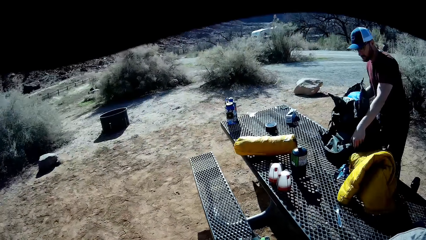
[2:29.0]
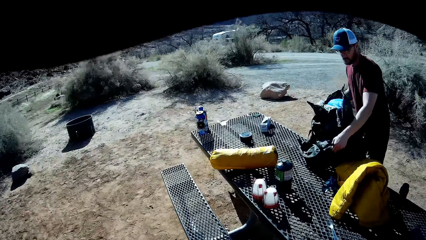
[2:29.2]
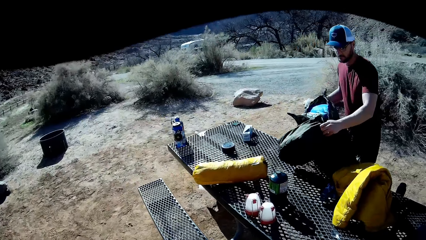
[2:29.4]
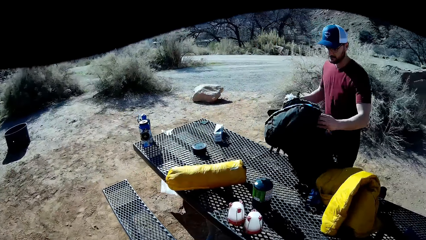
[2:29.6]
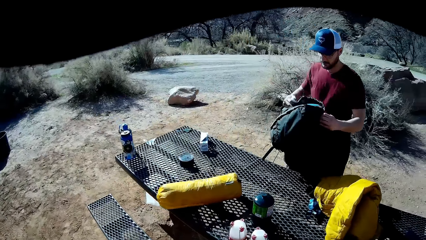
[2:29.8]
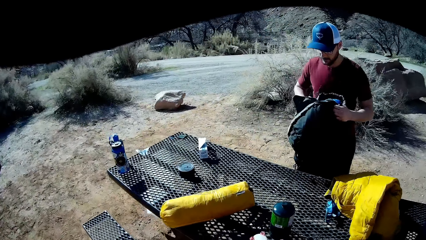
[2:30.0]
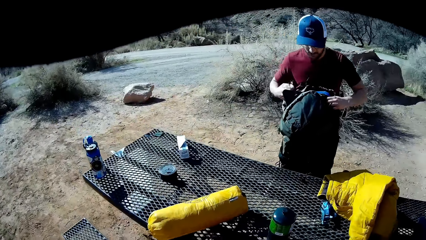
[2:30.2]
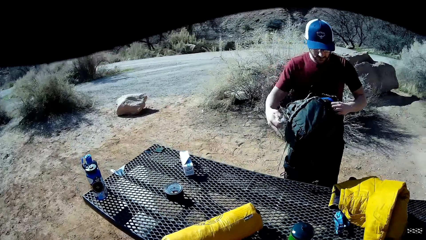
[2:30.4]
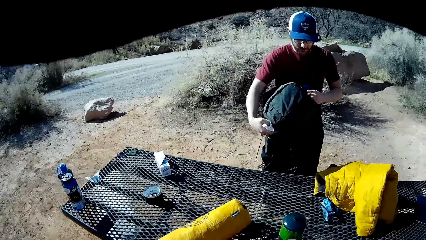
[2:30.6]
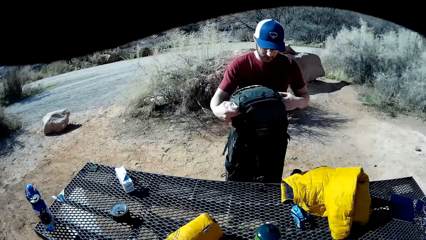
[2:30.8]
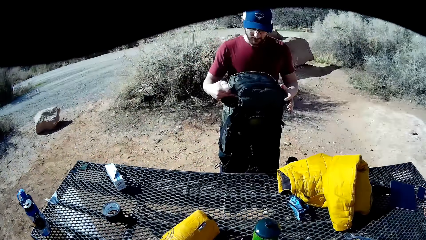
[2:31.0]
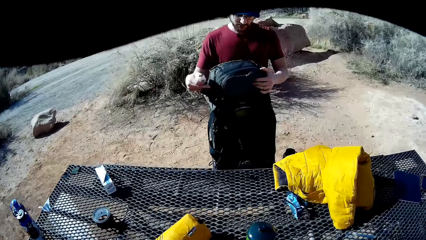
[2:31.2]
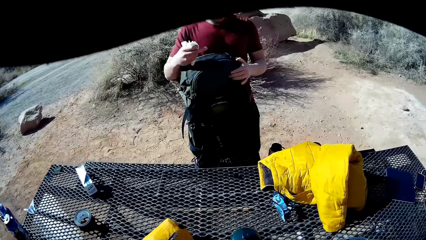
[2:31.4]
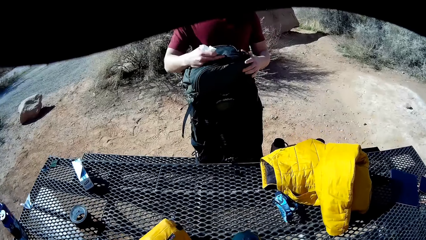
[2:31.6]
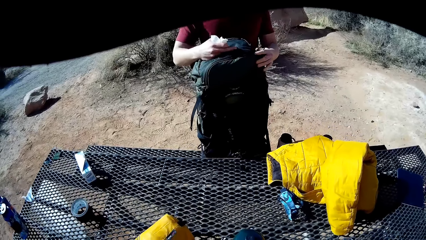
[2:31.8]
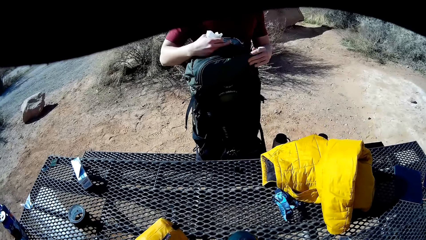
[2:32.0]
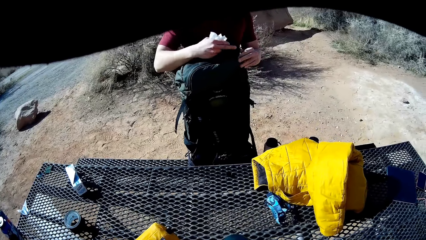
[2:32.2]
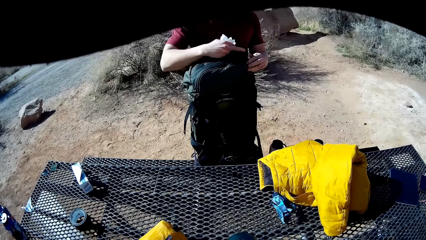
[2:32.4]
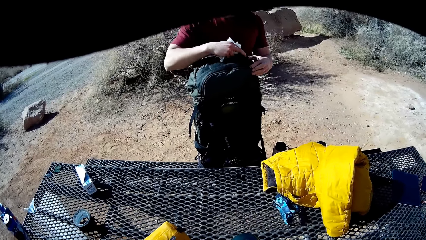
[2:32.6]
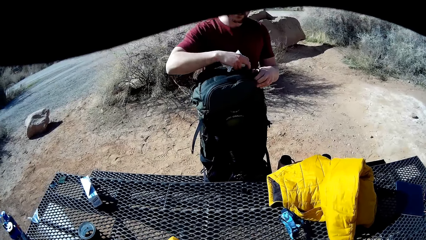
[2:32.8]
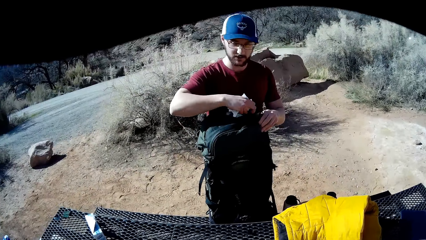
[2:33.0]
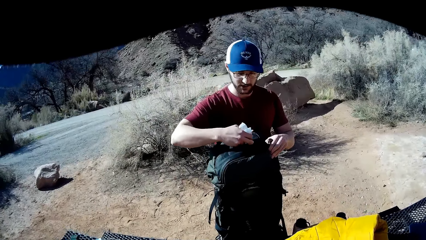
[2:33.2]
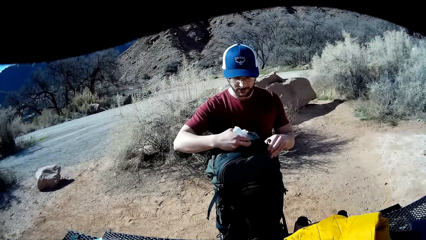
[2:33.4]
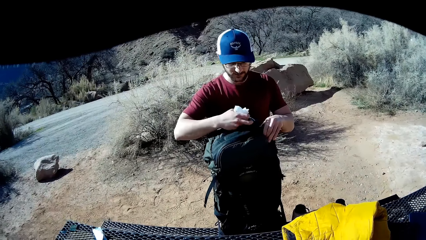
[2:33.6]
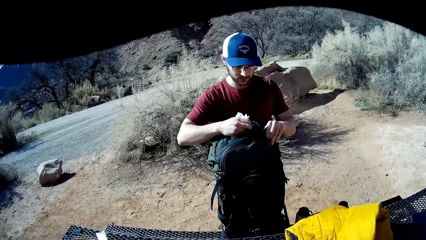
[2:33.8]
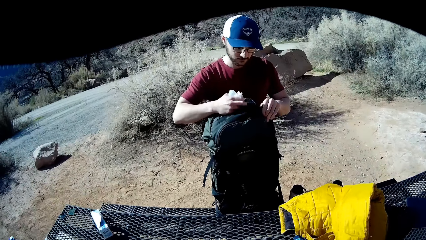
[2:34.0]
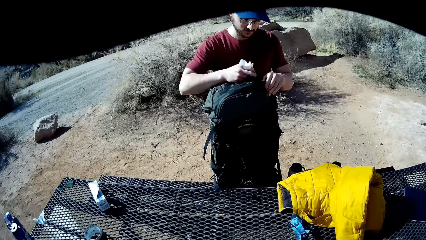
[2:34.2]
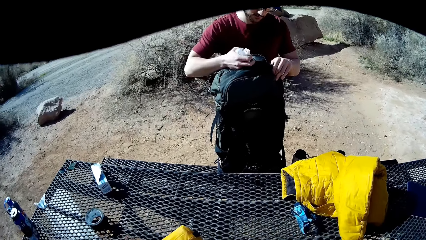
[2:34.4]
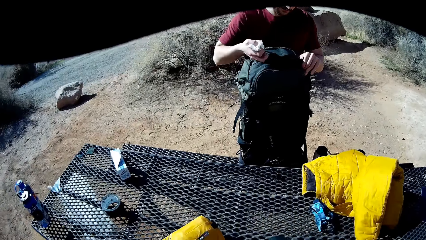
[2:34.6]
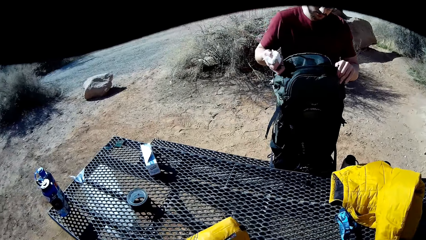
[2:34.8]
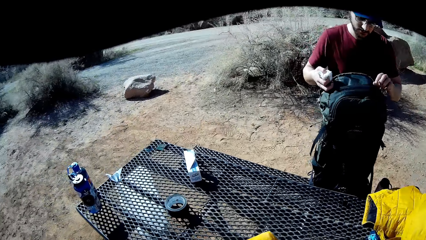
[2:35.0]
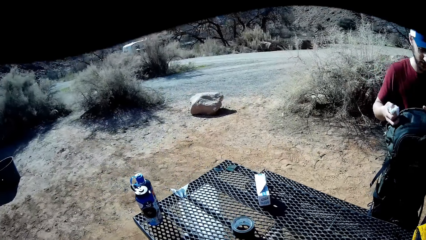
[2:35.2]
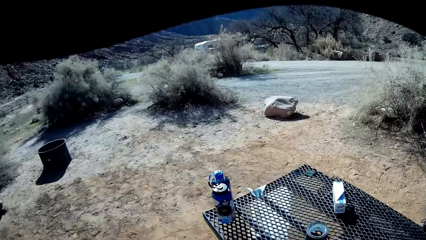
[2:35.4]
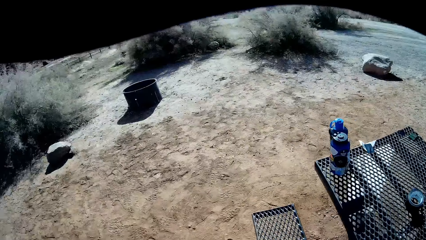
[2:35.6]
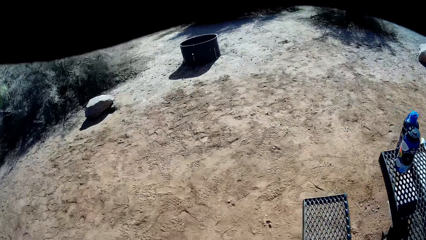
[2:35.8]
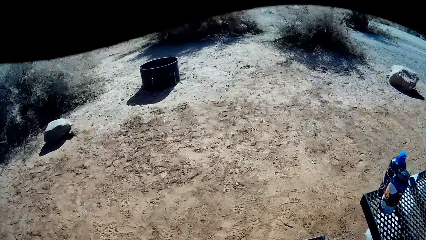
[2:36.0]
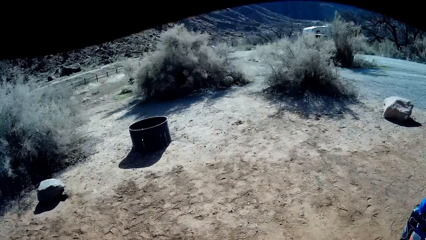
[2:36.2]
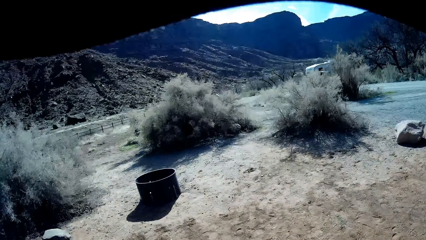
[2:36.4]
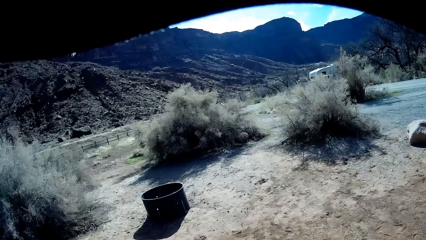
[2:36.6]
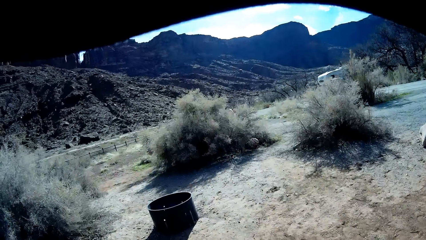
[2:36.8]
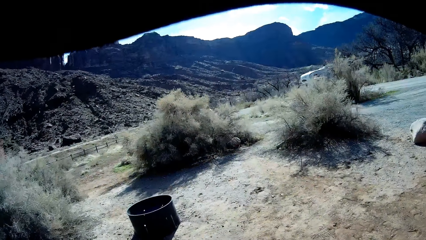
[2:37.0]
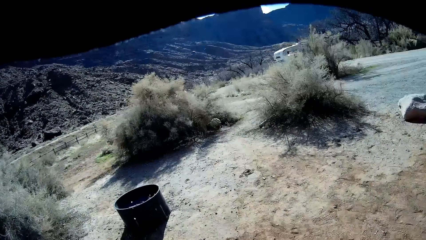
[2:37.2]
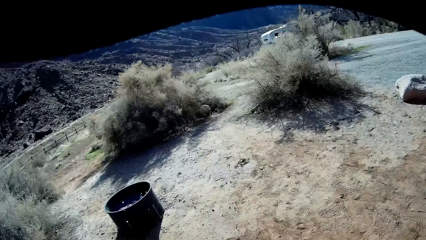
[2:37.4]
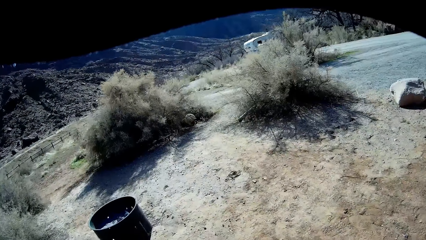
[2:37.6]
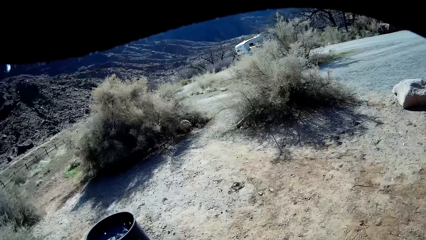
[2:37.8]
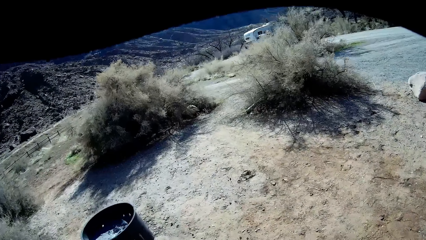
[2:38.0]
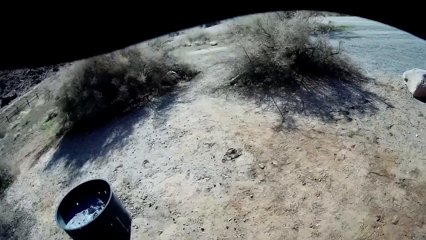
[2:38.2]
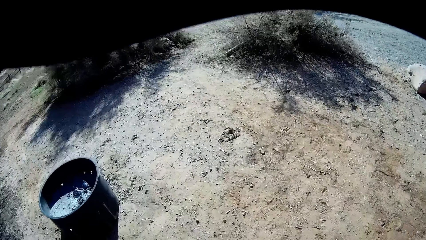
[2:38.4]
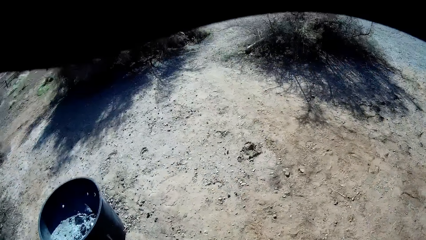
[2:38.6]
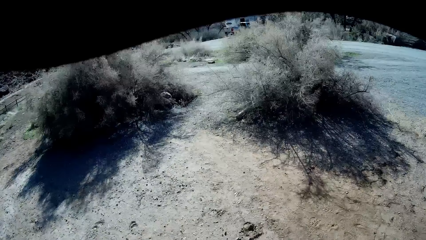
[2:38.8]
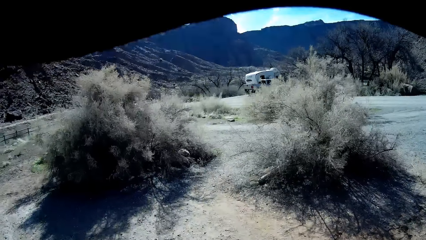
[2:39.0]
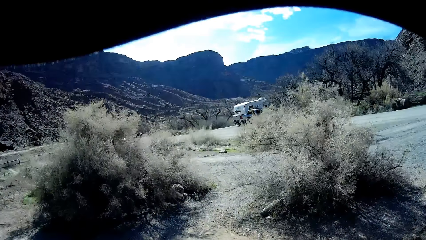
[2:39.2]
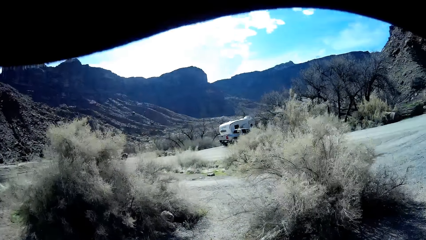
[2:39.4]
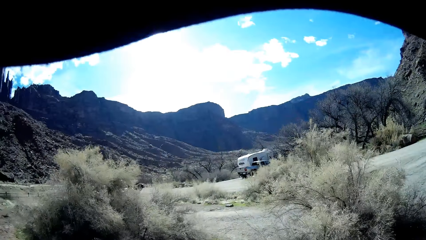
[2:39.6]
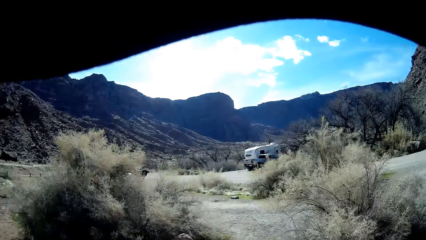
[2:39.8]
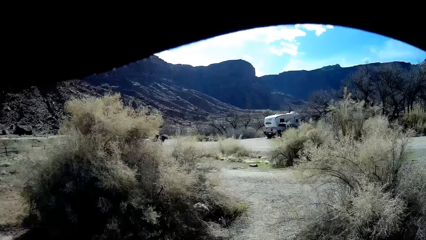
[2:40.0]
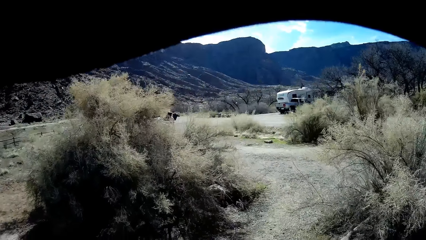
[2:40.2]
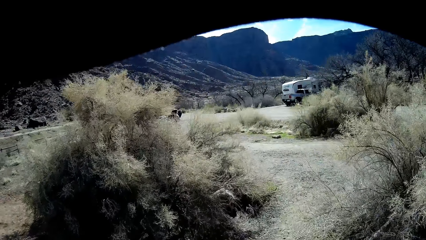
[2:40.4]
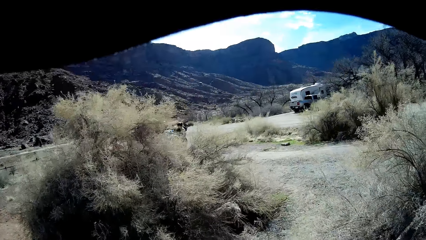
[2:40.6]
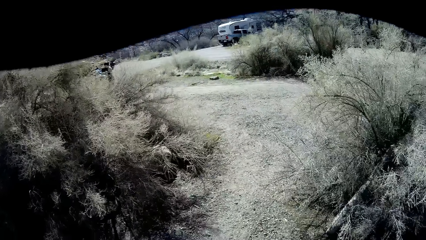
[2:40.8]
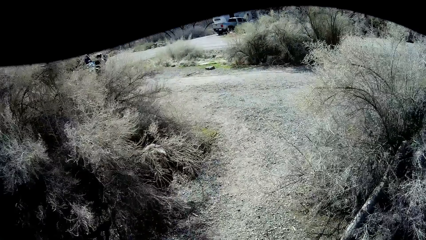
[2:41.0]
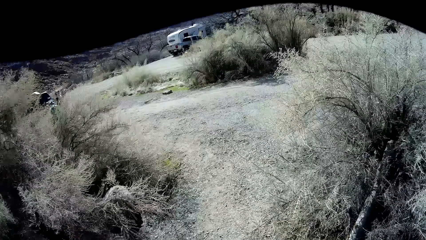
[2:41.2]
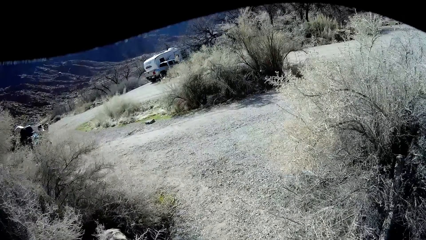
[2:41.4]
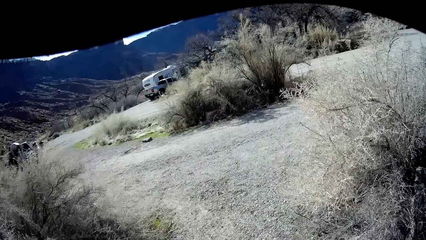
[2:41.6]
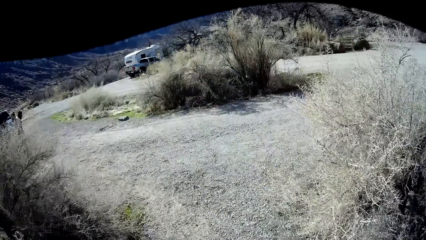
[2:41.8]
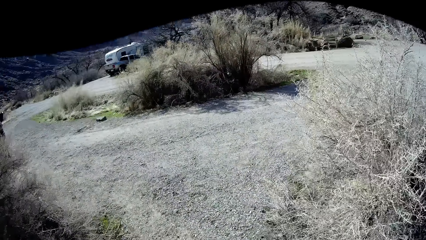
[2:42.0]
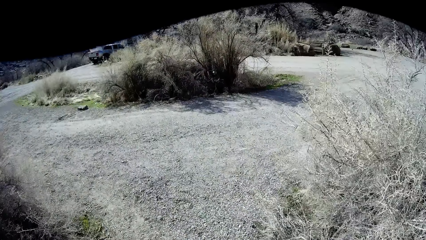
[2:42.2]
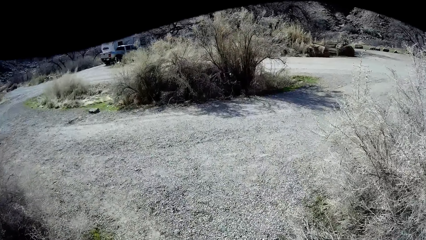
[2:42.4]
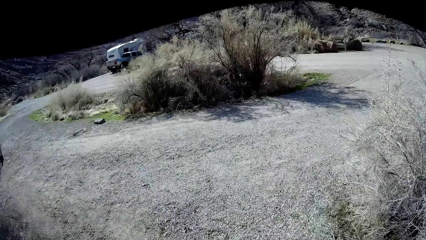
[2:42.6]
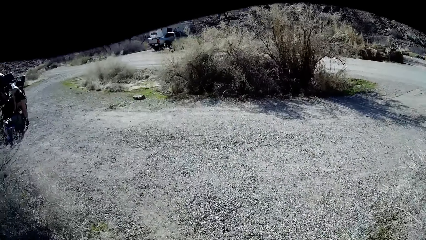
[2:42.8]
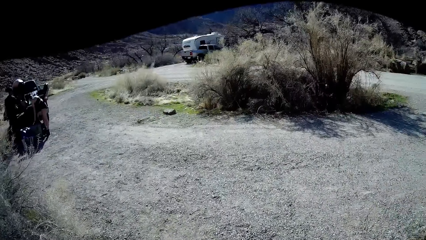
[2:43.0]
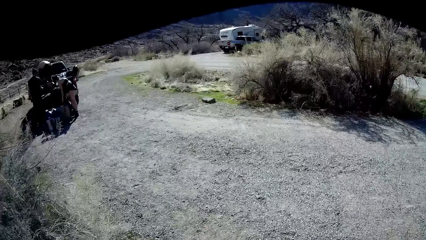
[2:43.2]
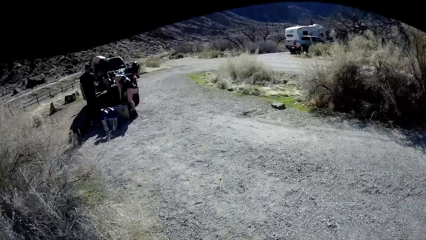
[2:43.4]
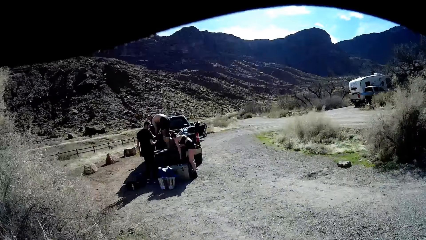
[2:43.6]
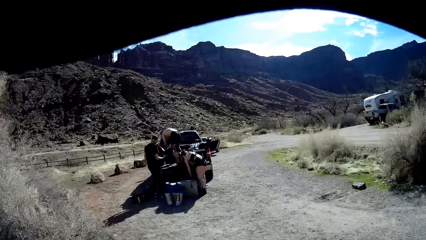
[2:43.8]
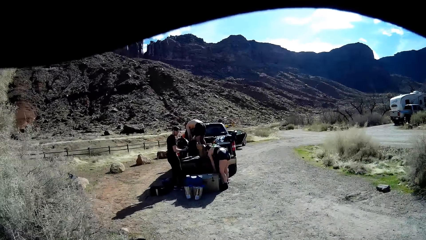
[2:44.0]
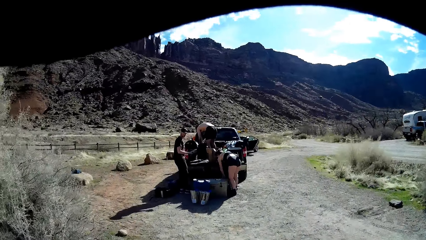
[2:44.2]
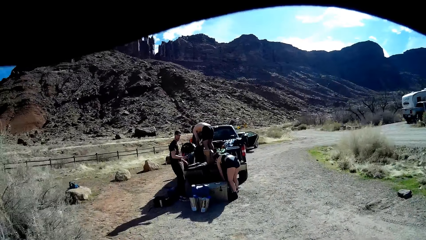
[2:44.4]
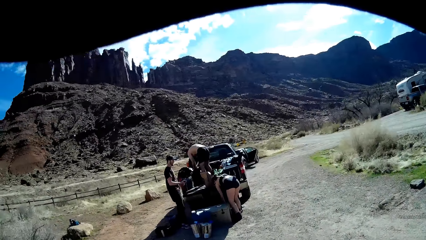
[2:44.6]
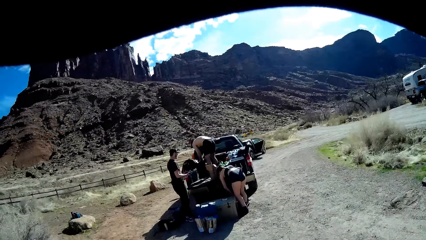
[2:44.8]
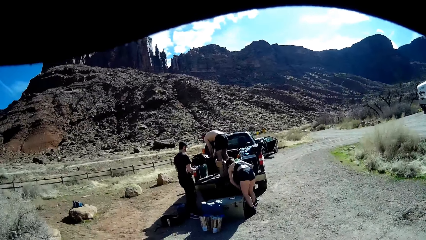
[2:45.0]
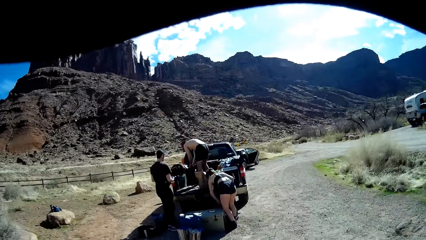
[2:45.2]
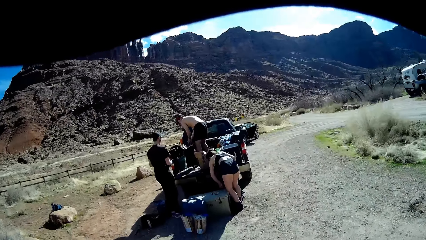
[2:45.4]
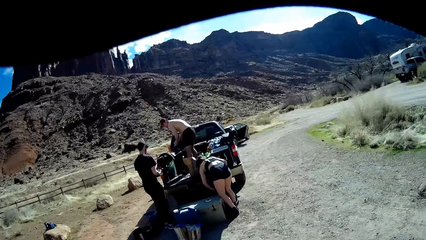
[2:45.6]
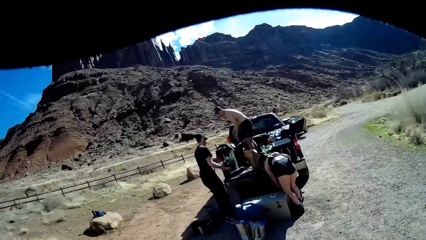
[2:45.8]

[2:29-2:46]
The man closes a backpack with both hands. The man zips the backpack with his right hand. The camera wearer walks round the table. They walk back towards another man, a third man, a woman and the black pickup truck. The woman picks up a bag.
